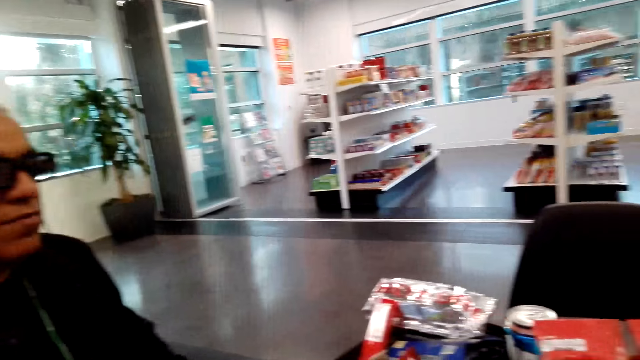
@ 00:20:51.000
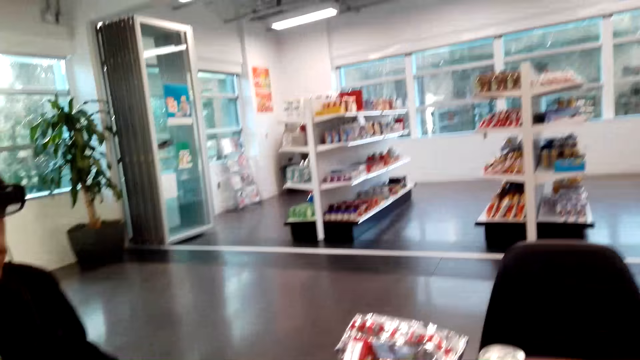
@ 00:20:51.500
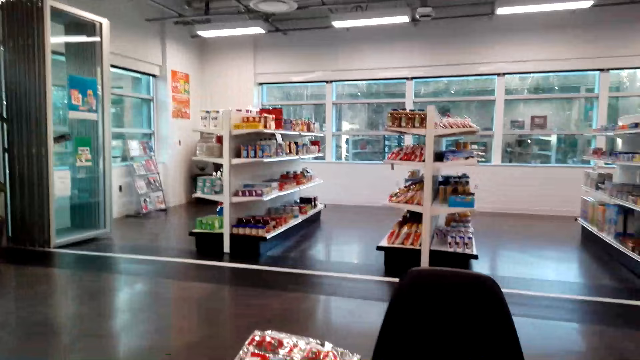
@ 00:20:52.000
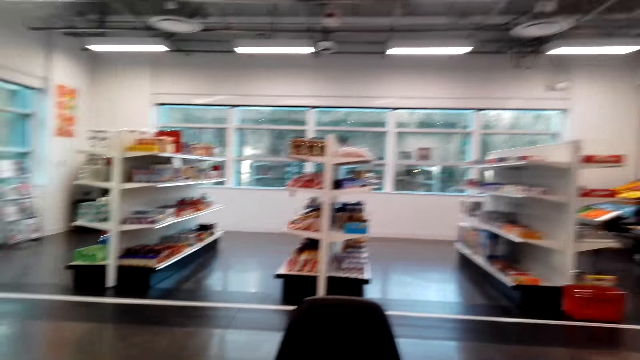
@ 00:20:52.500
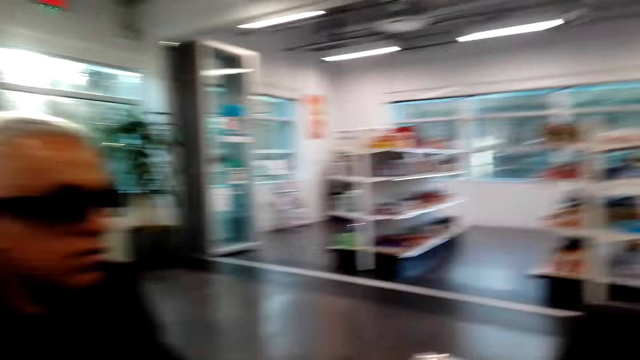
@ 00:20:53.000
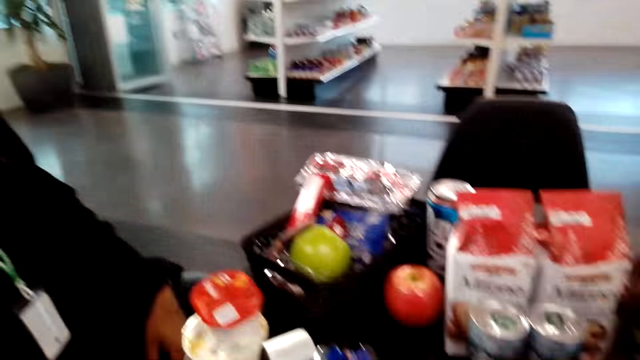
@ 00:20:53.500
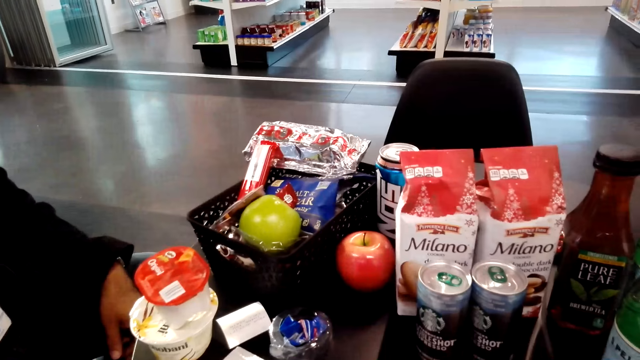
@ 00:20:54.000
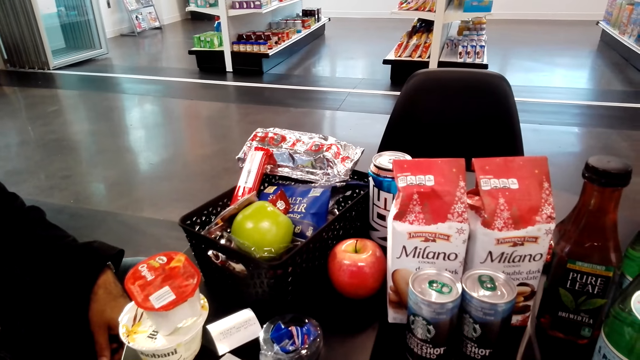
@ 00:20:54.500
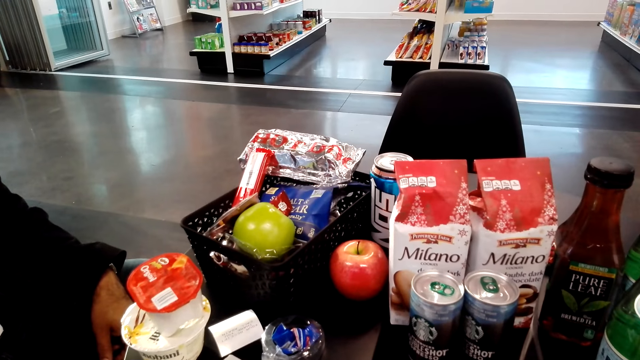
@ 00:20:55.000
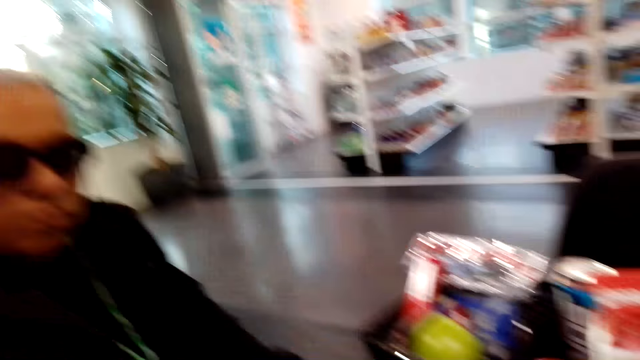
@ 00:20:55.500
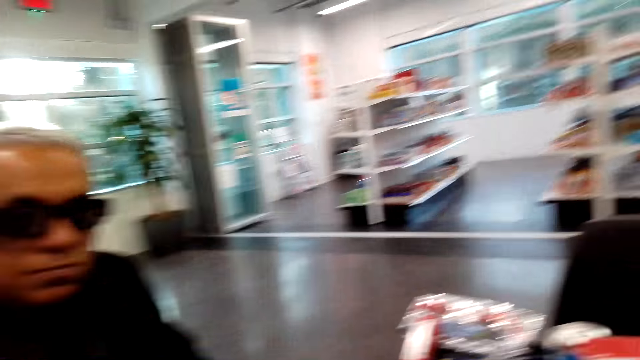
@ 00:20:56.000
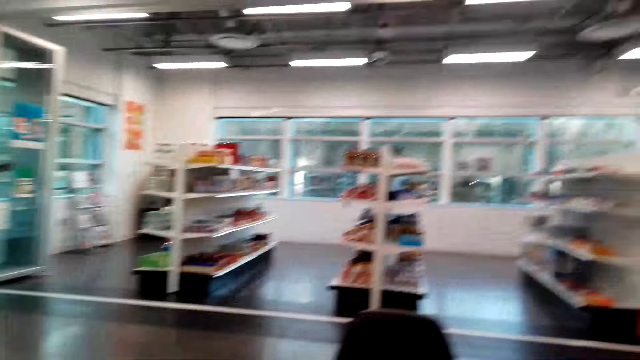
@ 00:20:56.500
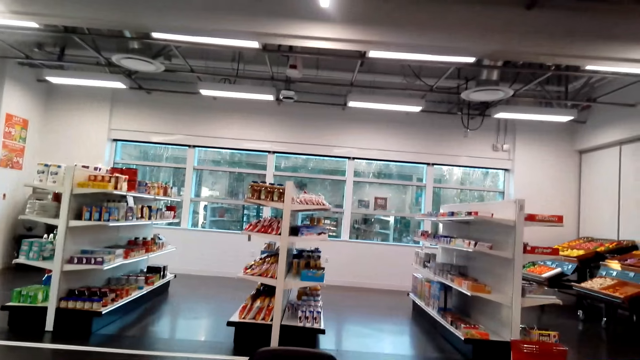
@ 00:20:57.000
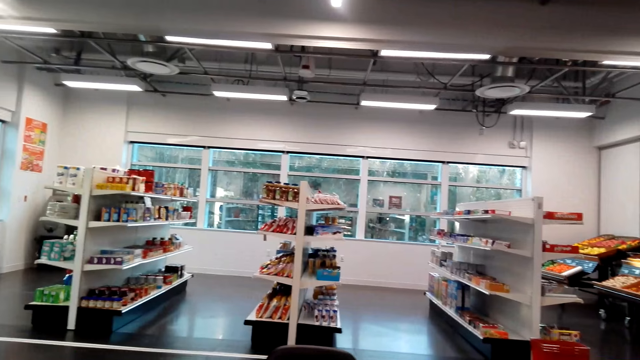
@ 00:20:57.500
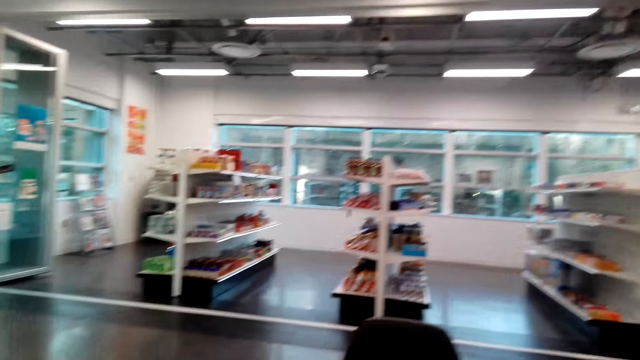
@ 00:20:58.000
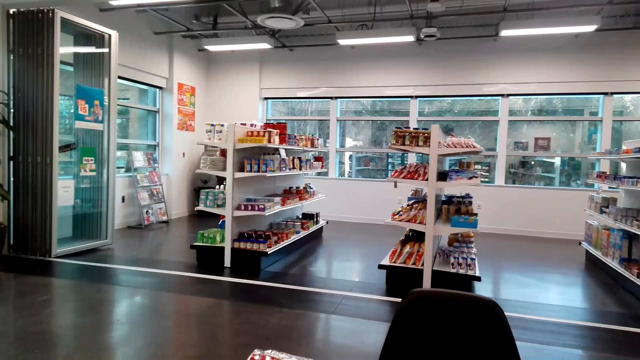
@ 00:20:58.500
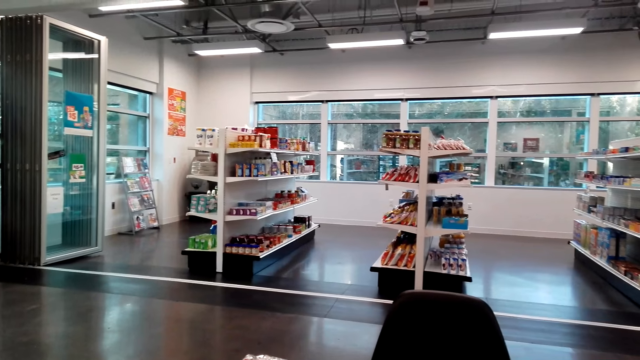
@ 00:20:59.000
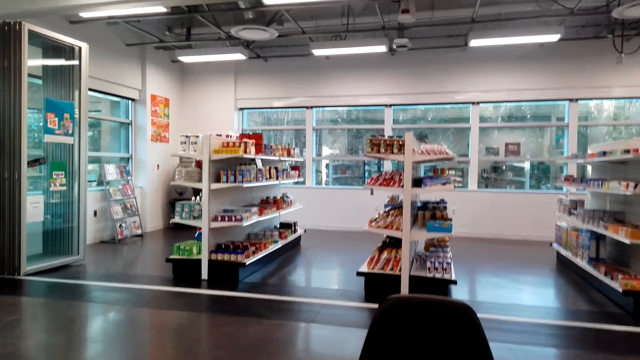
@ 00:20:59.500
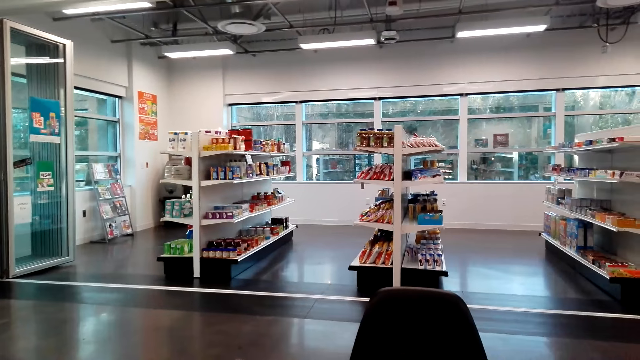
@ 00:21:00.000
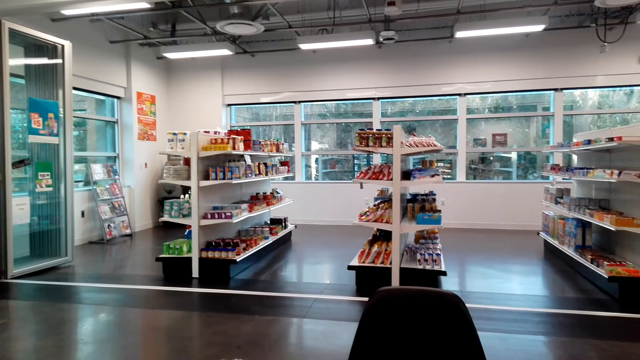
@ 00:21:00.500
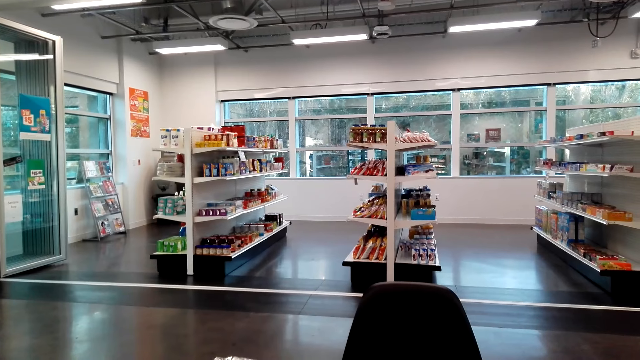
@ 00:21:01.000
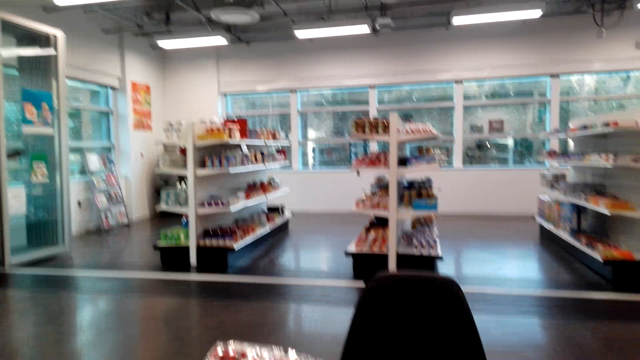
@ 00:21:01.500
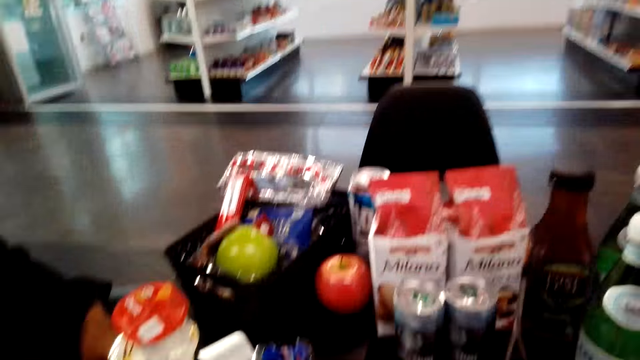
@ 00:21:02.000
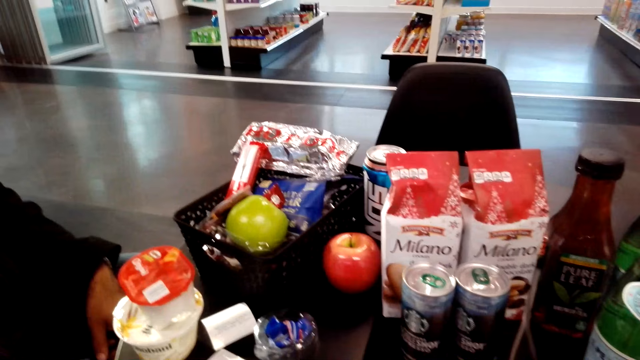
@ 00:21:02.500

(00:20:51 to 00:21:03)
A man sits on the chair on the floor. The camera wearer sits on the chair on the floor. They look around. They talk to the man. They look around.

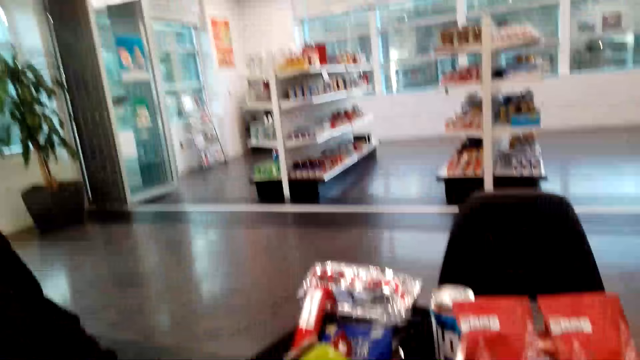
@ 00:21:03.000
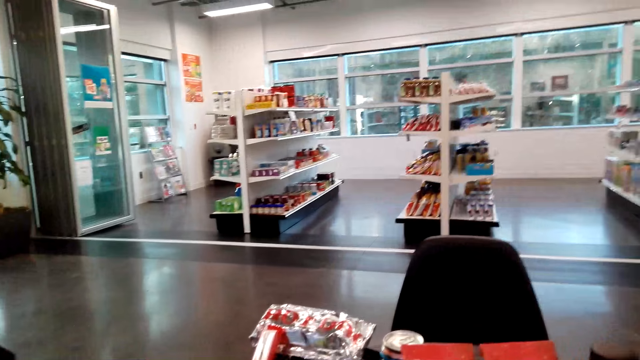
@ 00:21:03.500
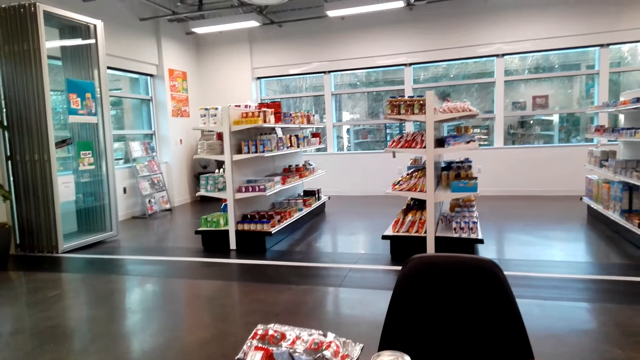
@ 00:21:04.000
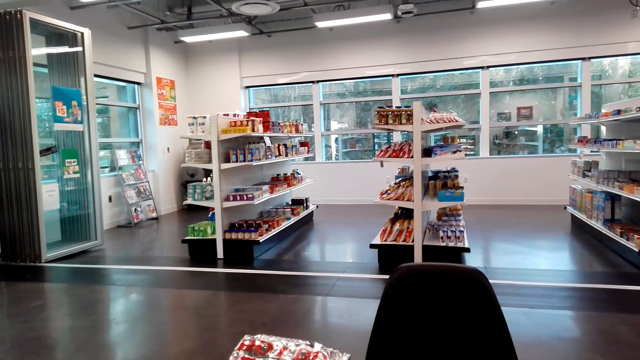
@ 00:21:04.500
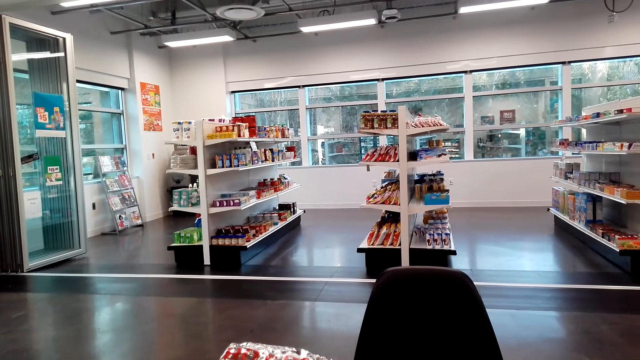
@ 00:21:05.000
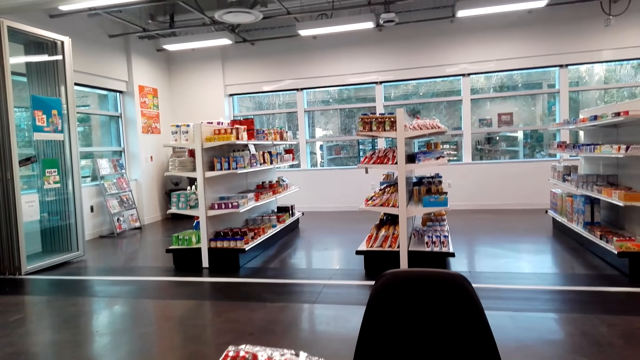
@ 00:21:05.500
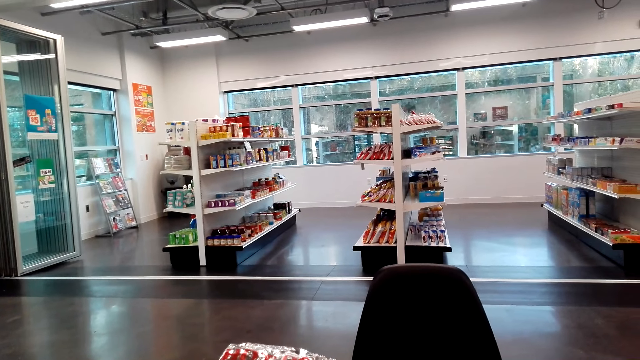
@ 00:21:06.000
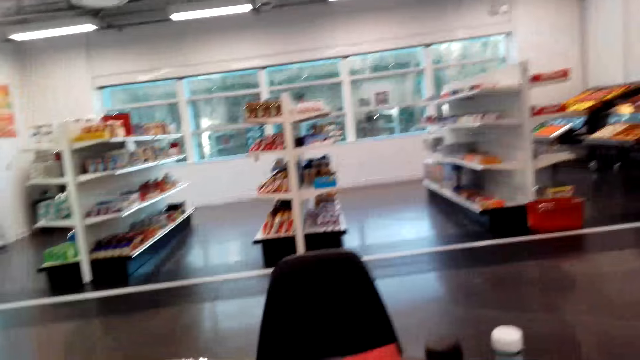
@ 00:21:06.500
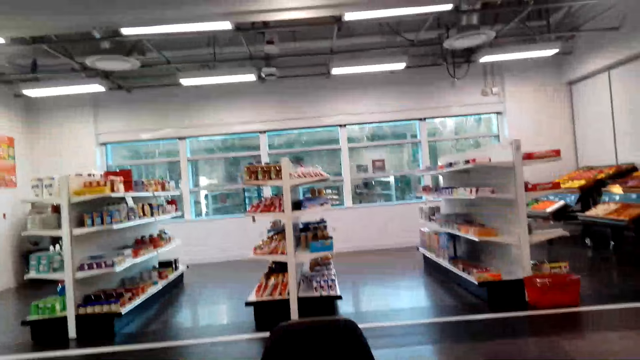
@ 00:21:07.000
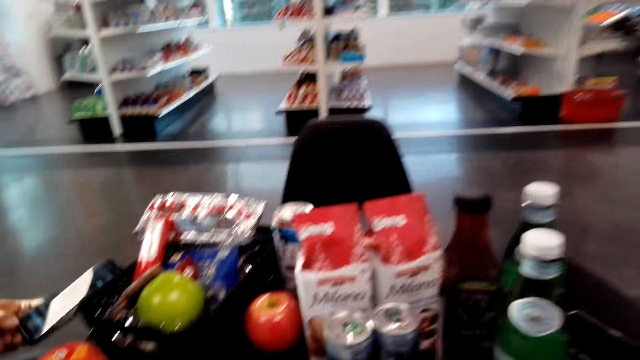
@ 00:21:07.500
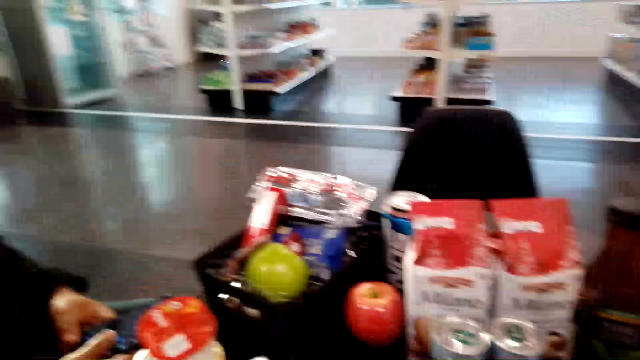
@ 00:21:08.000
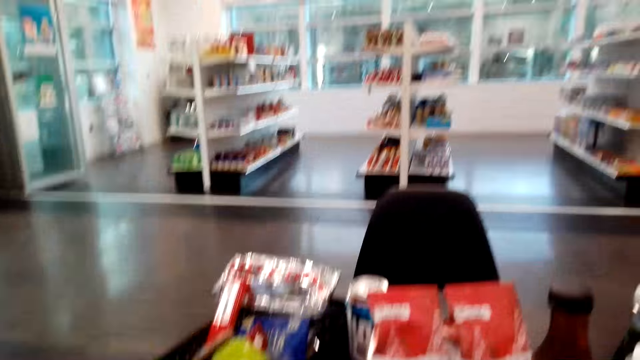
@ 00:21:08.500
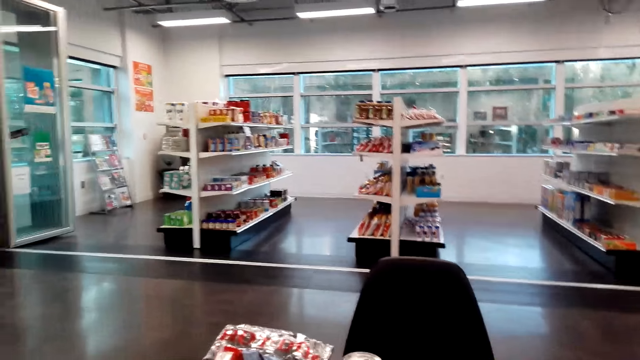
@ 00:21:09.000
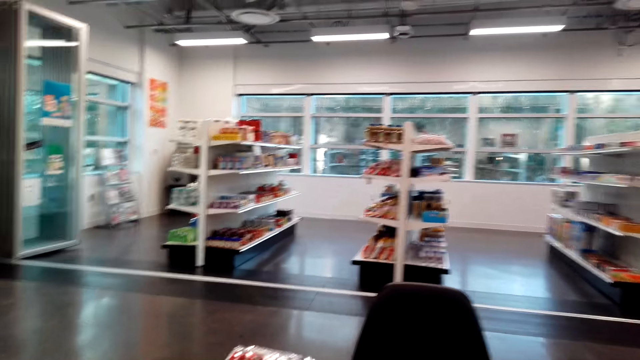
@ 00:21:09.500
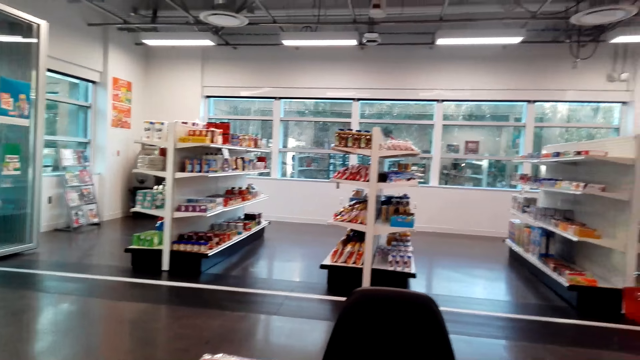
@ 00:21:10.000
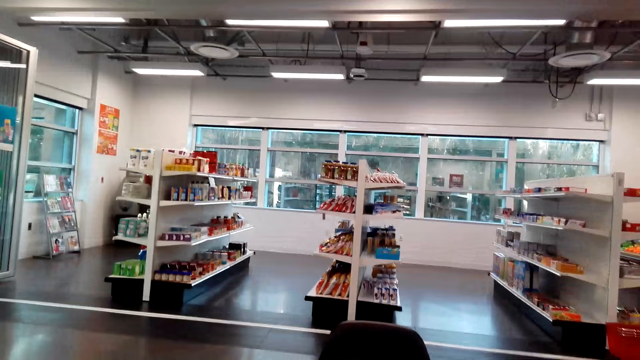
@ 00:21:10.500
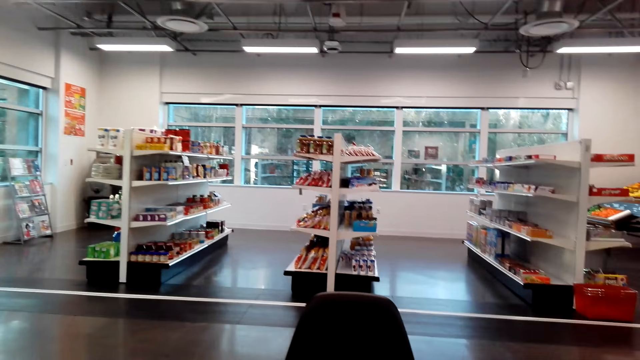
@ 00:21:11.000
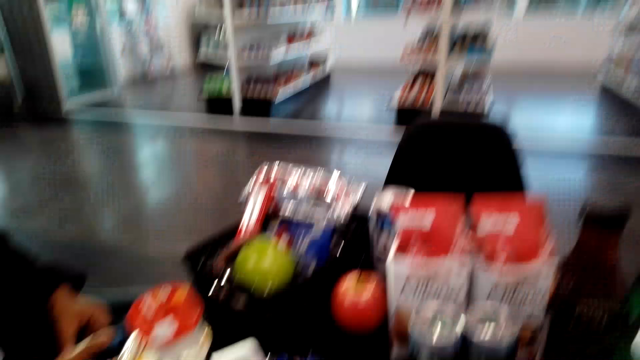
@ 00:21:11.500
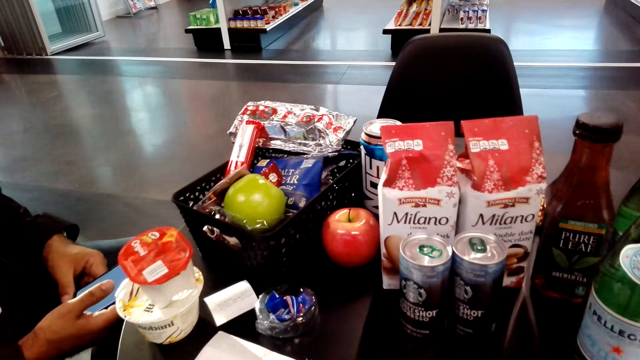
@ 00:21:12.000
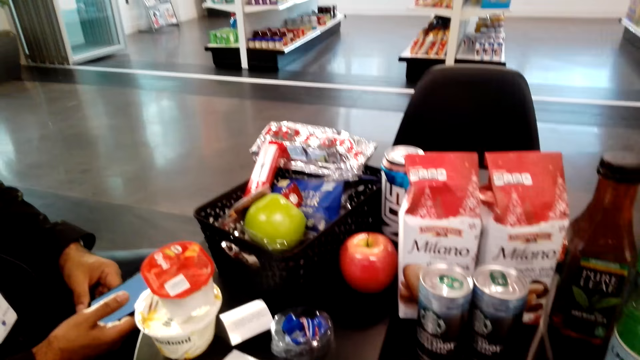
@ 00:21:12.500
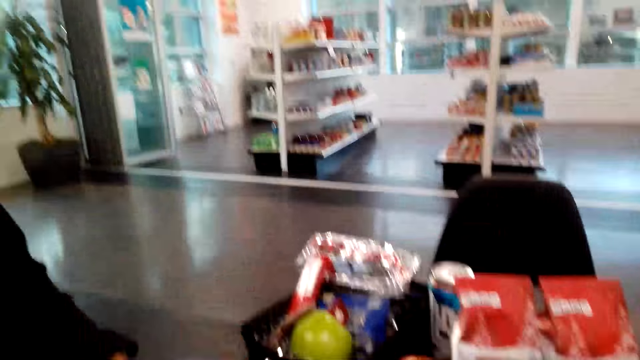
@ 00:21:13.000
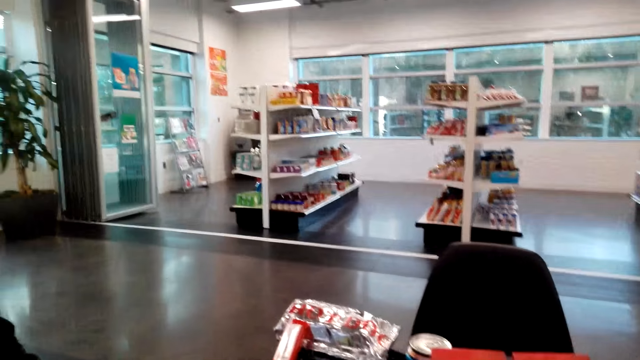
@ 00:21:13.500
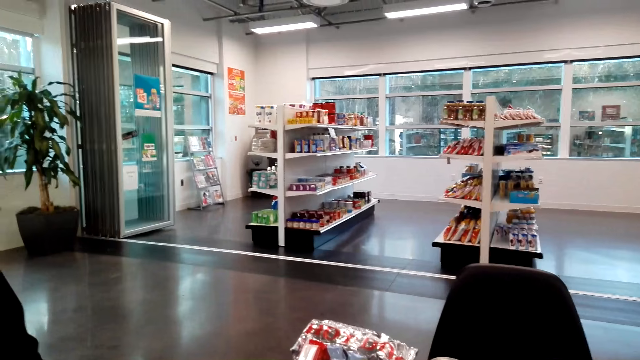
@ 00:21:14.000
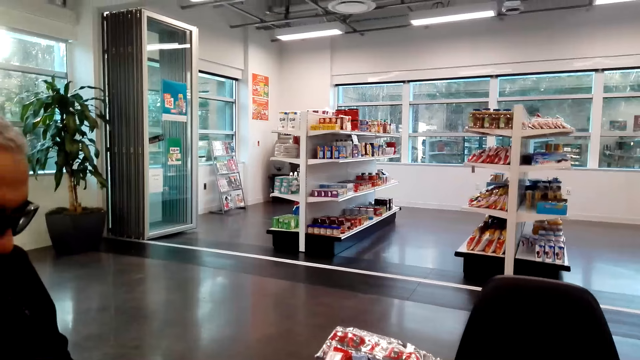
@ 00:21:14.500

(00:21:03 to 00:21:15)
A man picks up his phone on the table. The camera wearer sits on the chair on the floor. The man holds the phone with his hands. The camera wearer sits on the chair on the floor.
